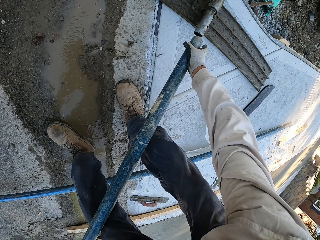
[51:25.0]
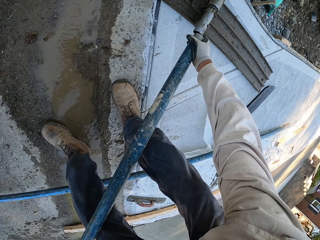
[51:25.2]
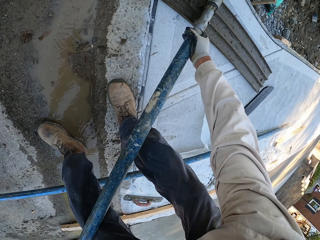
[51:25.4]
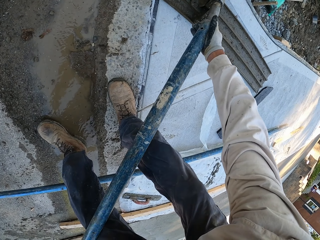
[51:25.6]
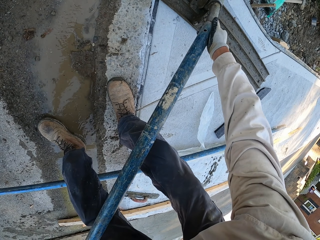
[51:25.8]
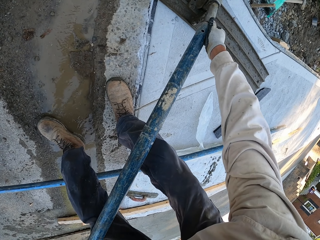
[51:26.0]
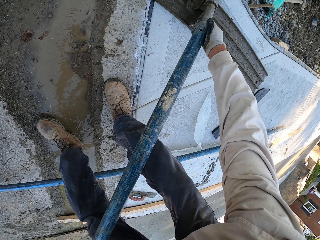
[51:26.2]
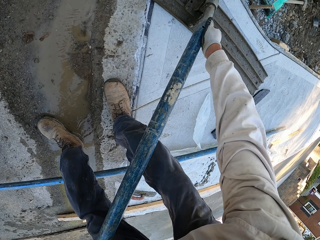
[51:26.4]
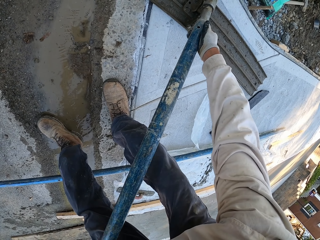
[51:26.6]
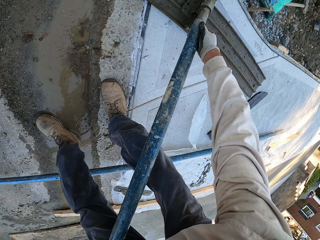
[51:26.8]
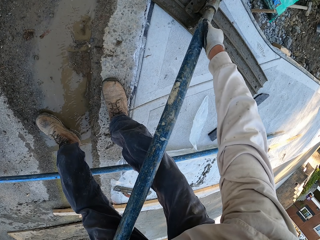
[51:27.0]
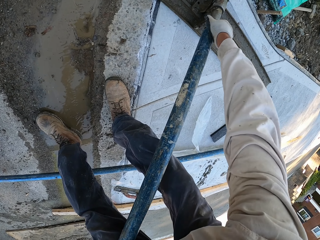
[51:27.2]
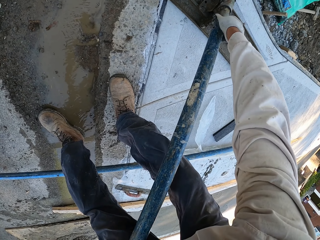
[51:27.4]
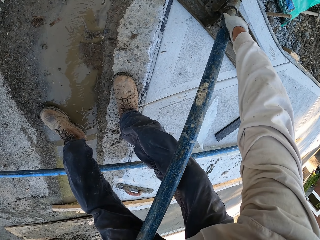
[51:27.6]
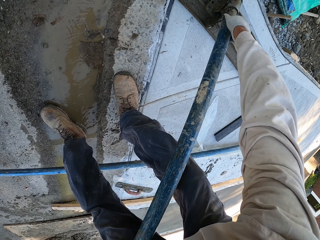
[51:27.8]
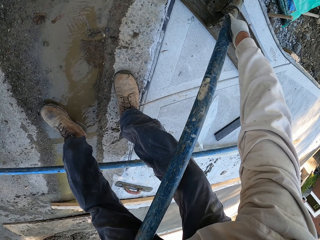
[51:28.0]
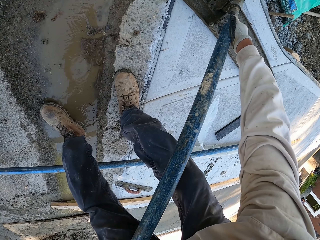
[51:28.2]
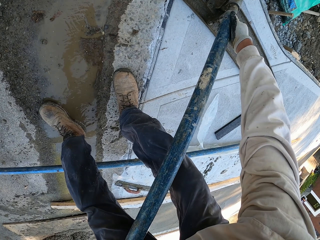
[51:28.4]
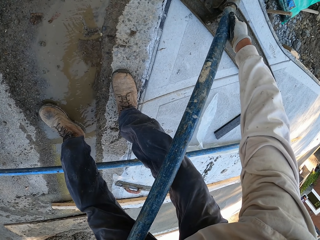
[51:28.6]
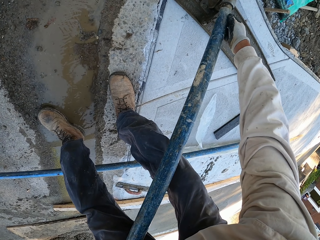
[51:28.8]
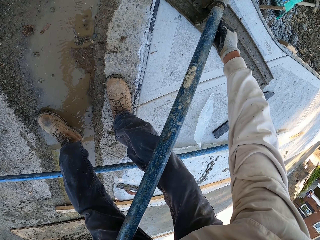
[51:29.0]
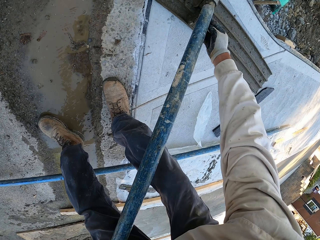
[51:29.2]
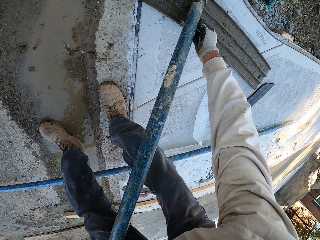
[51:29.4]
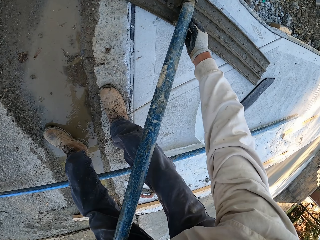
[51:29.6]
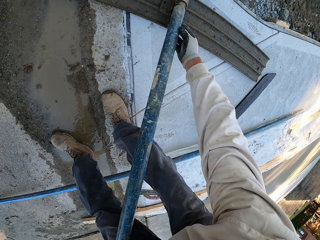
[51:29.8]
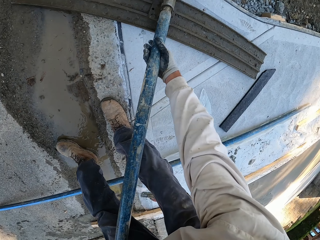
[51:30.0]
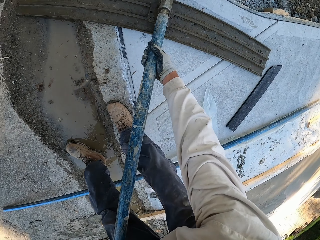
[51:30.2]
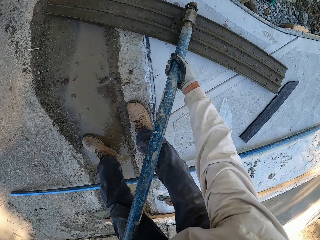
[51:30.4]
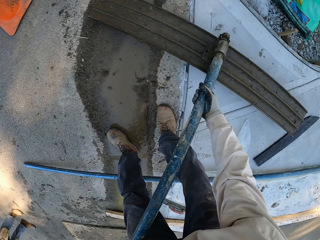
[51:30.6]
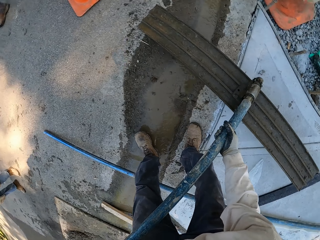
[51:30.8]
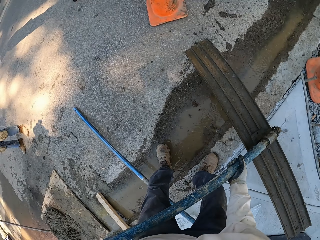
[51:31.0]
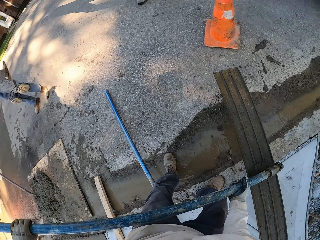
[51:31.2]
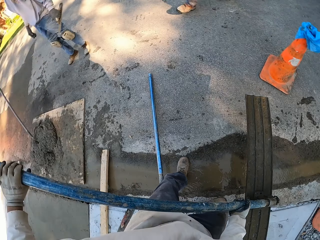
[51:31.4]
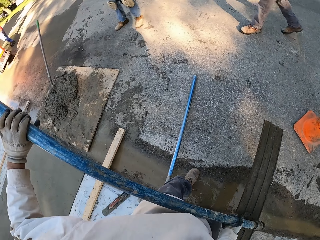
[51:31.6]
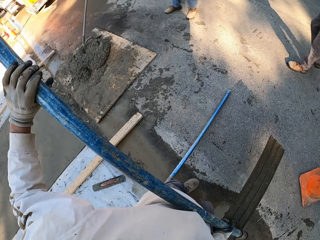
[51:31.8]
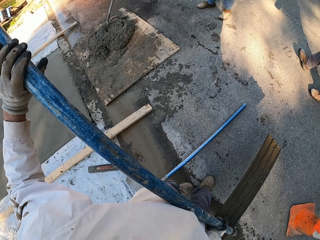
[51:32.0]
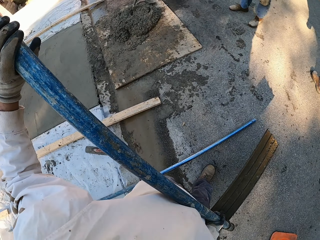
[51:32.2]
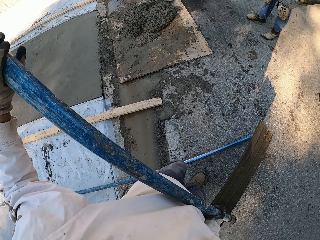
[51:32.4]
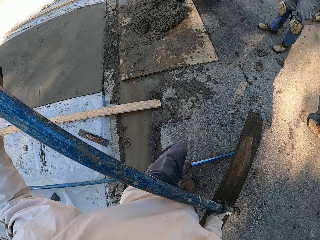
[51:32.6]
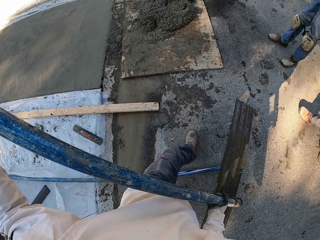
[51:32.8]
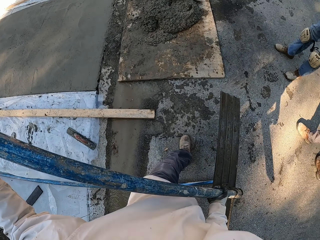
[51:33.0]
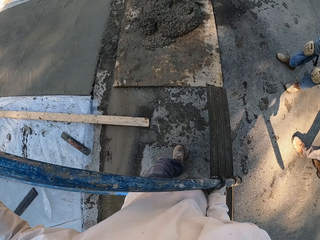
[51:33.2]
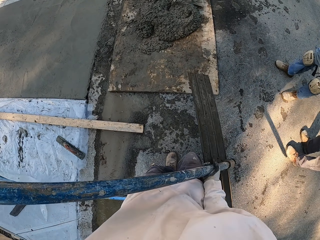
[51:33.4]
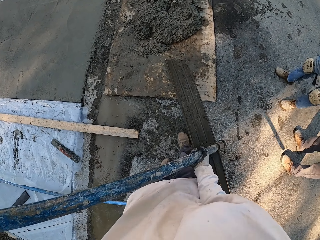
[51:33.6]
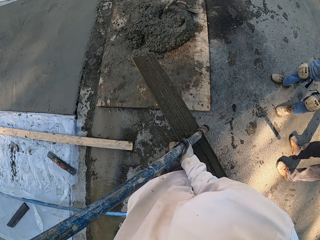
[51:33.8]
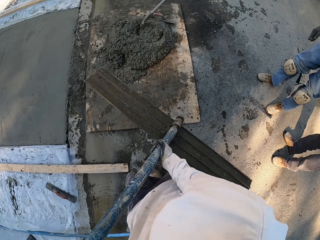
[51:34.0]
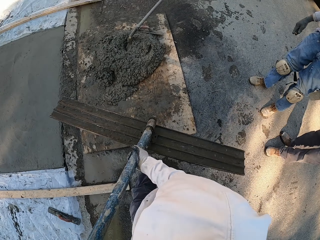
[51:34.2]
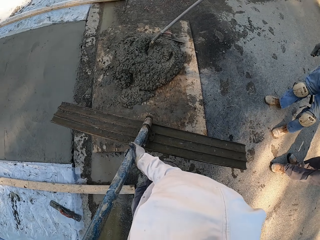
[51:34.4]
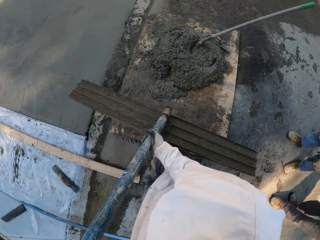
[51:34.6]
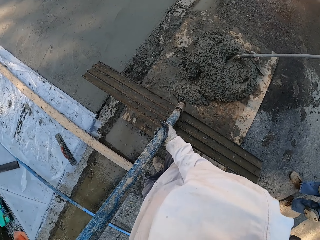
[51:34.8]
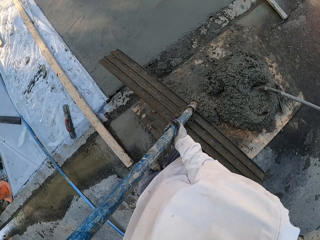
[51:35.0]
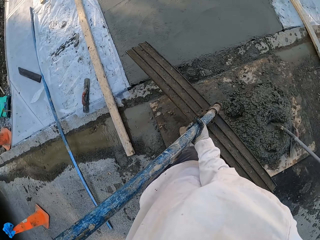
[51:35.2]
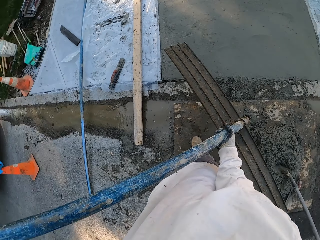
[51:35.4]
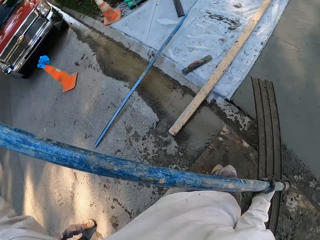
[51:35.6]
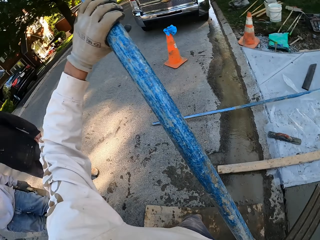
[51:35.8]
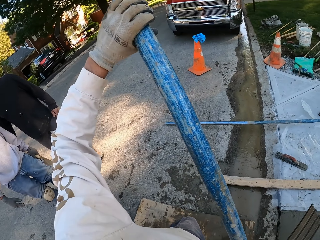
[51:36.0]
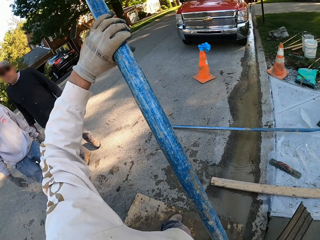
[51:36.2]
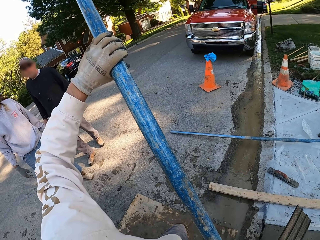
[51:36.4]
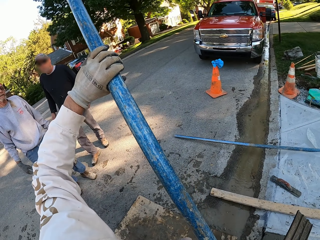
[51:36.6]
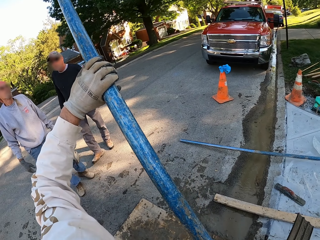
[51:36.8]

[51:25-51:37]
The camera wearer joins the metal rod with a concrete float. They pick up the concrete float. They walk.

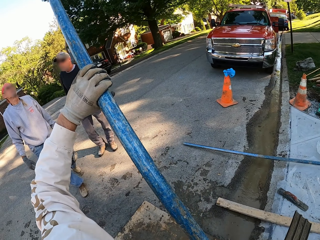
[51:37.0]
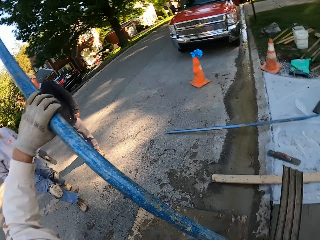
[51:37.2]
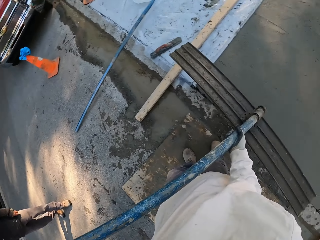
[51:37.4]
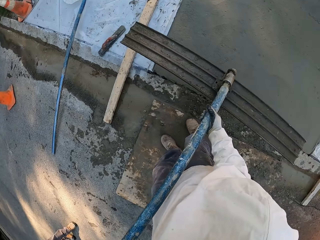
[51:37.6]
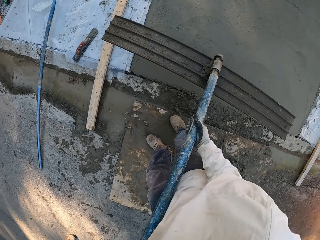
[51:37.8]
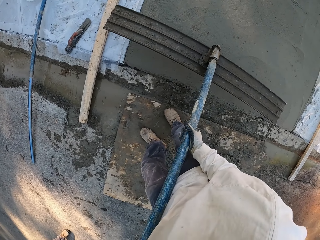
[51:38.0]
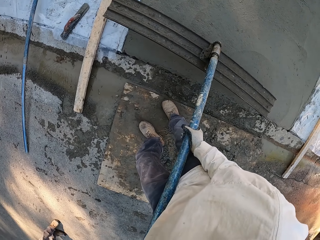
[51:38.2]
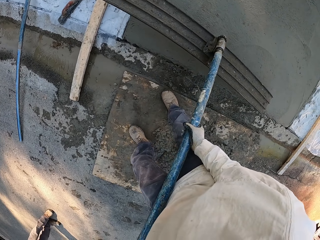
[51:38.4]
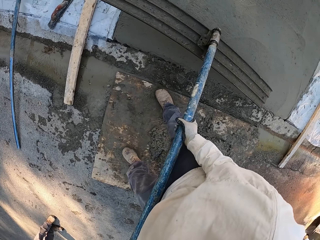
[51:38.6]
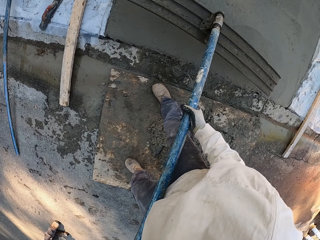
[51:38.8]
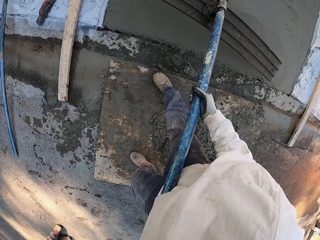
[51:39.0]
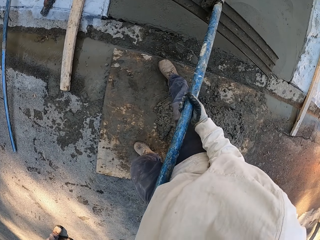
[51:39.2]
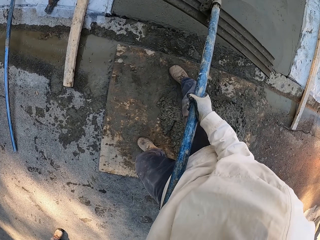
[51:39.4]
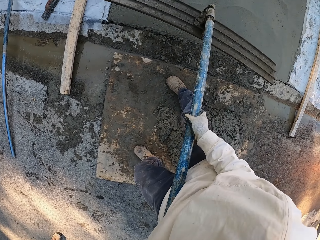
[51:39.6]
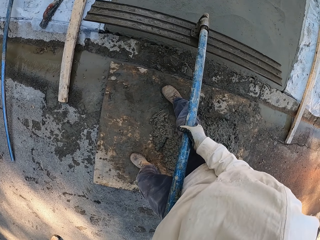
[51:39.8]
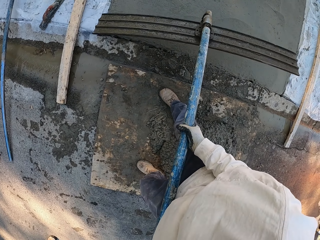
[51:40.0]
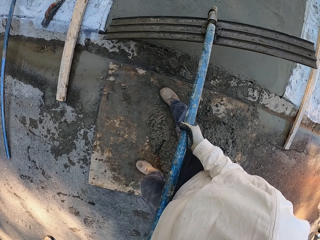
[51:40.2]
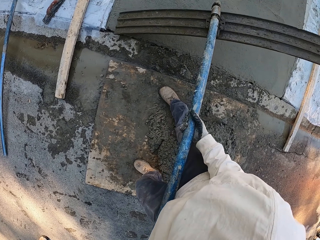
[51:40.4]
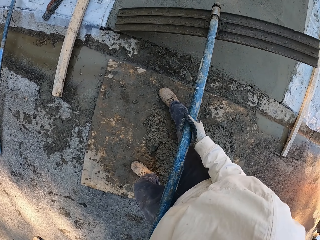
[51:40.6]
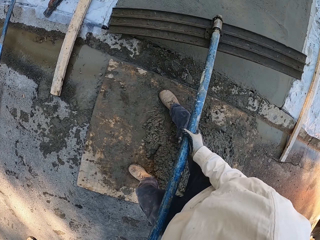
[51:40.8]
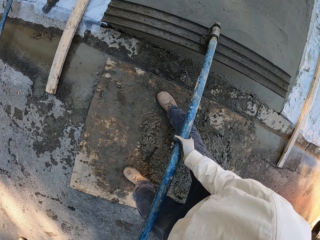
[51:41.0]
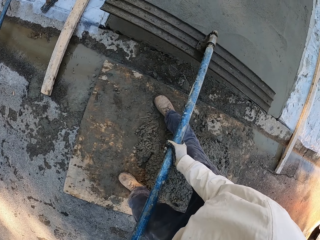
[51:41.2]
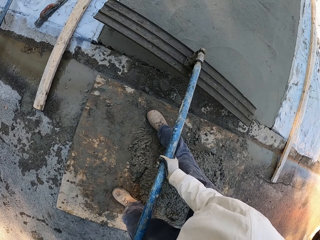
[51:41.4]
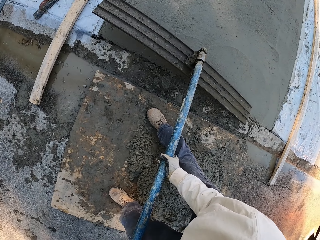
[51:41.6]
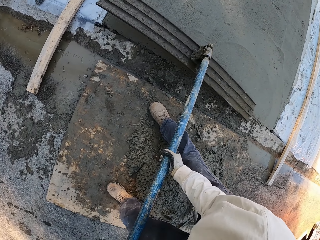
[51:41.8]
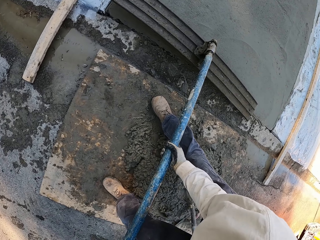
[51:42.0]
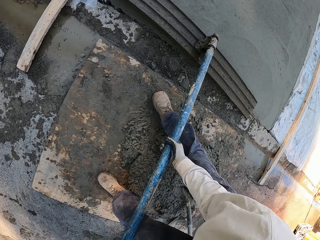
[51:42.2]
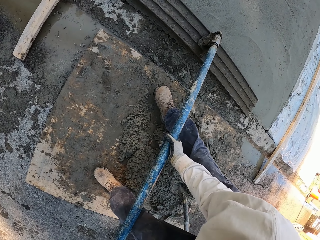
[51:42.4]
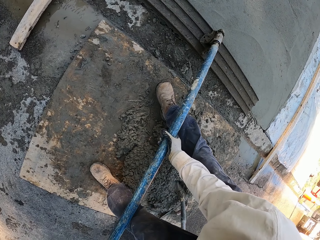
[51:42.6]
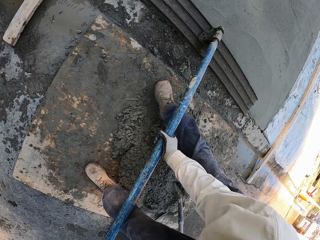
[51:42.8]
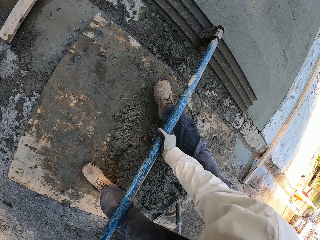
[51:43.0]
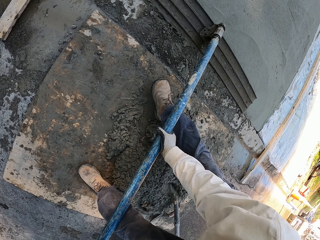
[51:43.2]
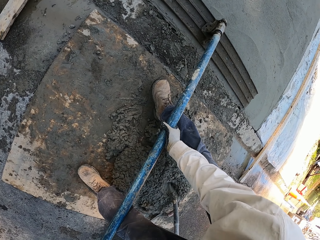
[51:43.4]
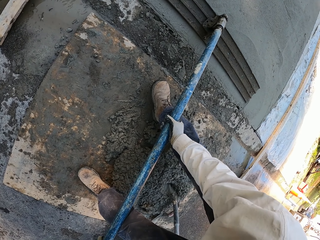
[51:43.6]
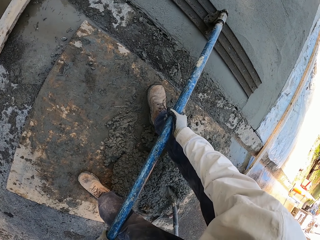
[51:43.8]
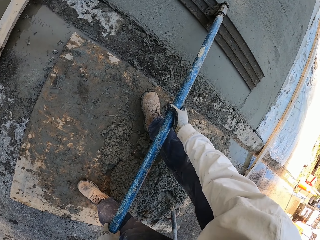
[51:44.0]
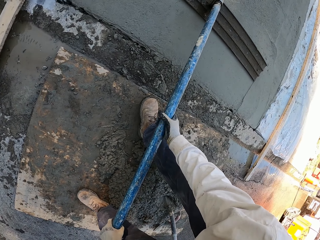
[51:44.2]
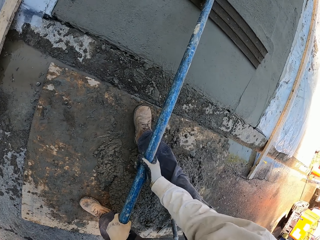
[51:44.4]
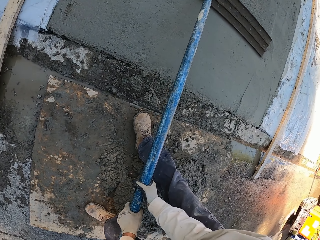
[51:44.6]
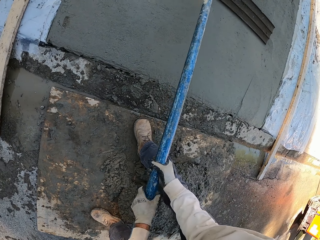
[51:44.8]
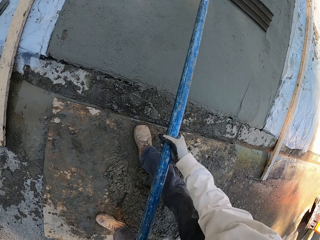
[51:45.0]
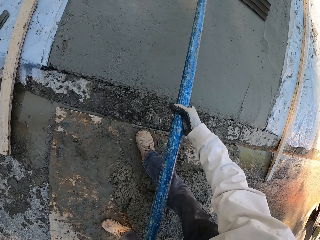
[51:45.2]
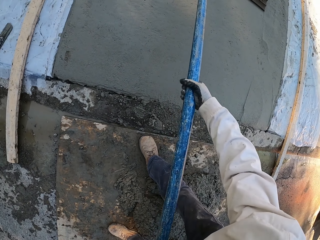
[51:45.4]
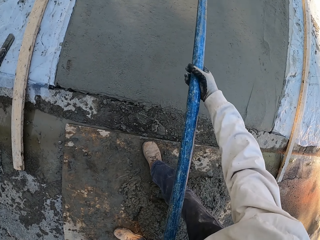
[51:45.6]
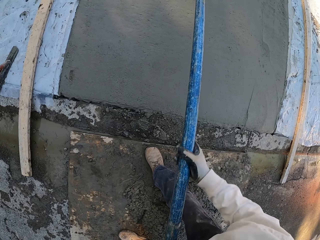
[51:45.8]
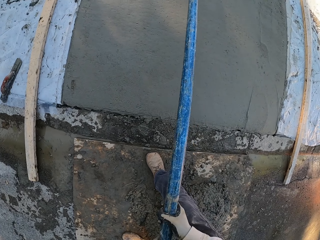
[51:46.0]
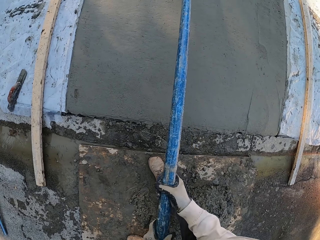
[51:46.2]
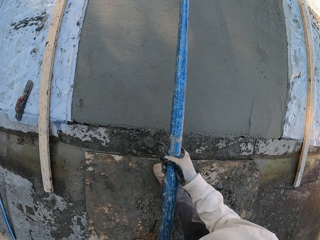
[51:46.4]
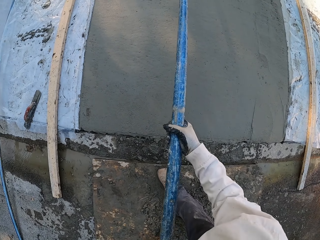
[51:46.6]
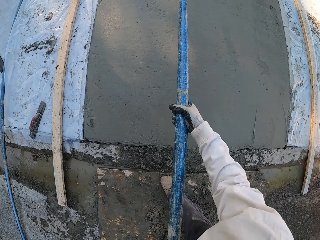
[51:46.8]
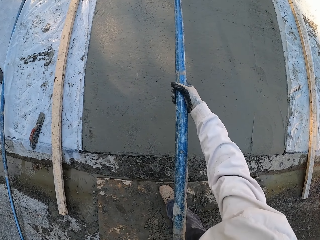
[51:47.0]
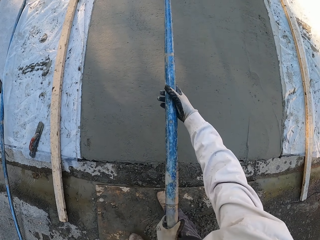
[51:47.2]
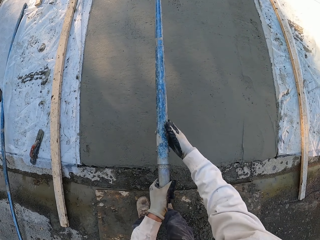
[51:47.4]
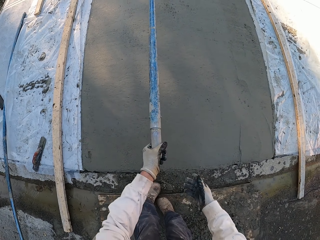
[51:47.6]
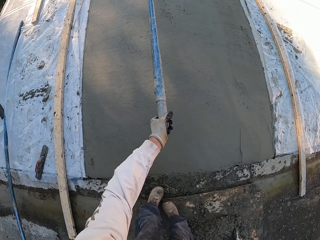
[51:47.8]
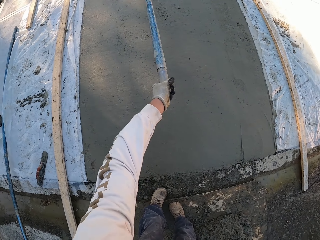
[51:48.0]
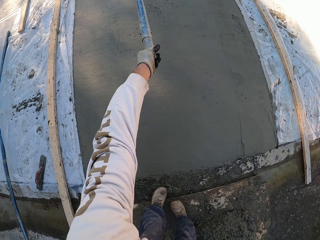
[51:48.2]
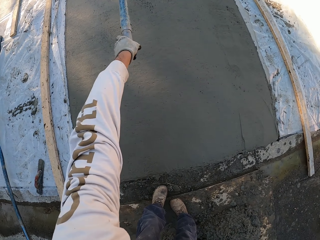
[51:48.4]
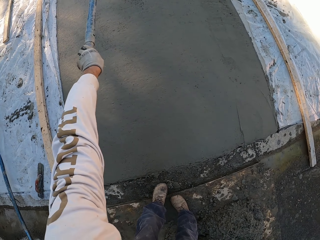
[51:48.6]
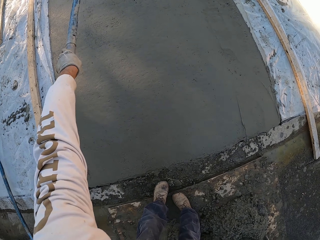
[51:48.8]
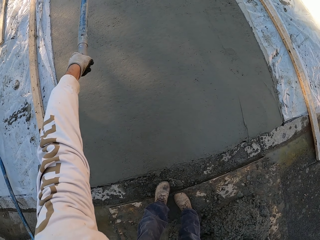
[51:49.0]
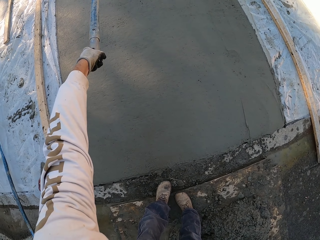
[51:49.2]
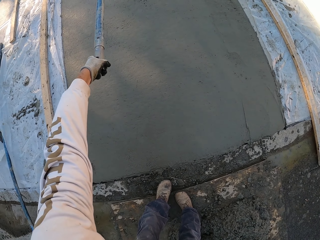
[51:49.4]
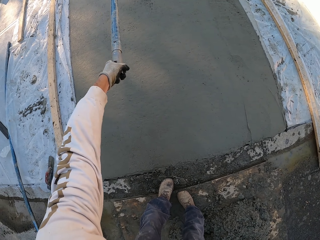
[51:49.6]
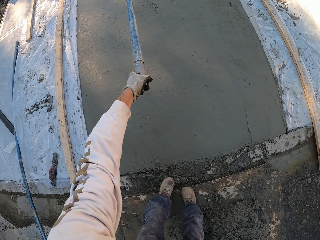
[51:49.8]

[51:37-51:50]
The camera wearer plasters the floor using a tool.
